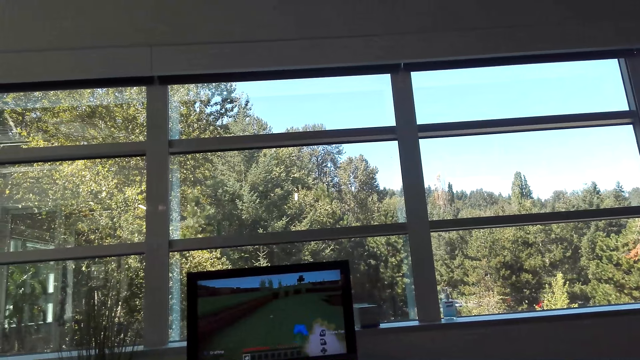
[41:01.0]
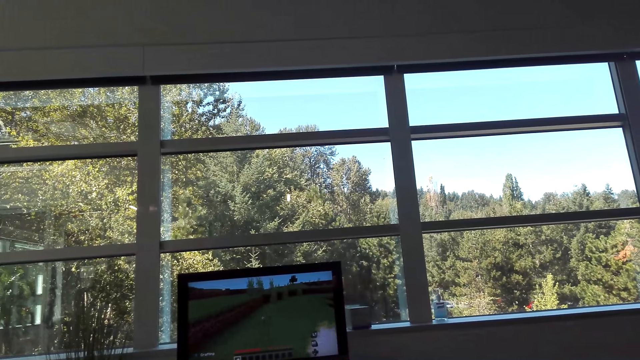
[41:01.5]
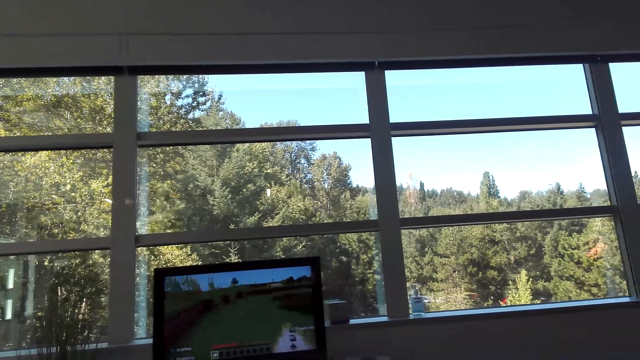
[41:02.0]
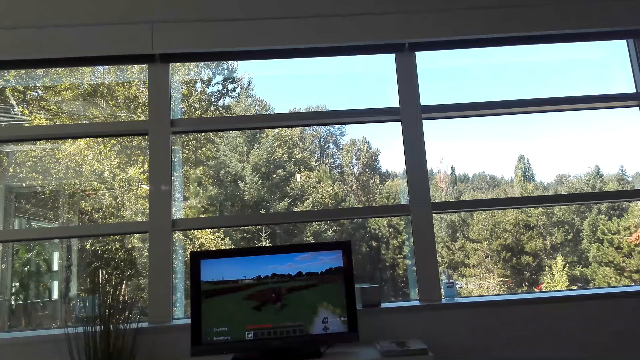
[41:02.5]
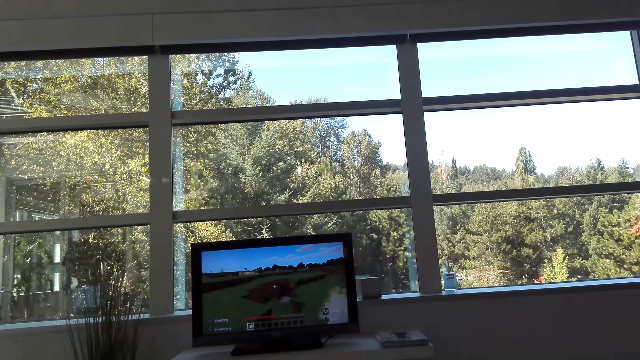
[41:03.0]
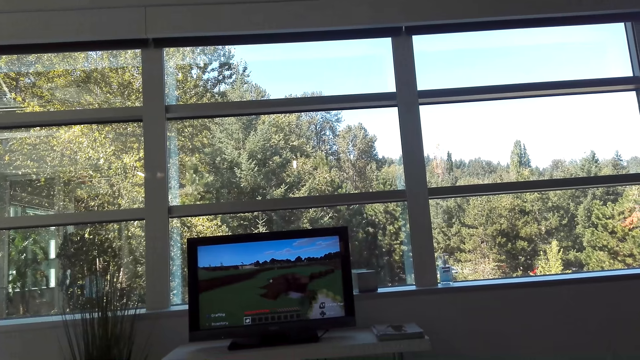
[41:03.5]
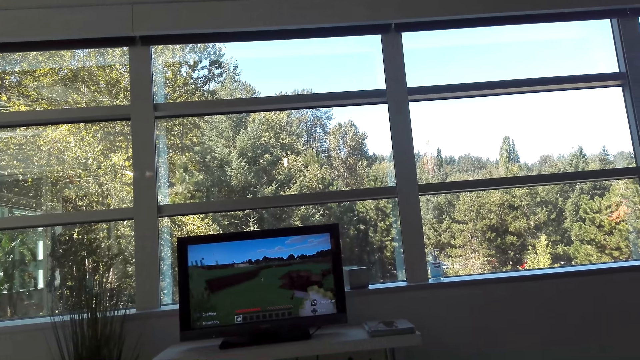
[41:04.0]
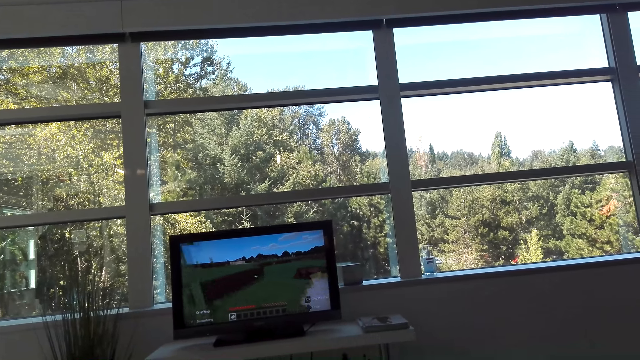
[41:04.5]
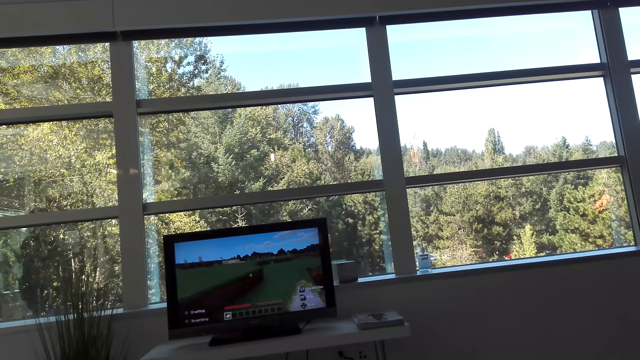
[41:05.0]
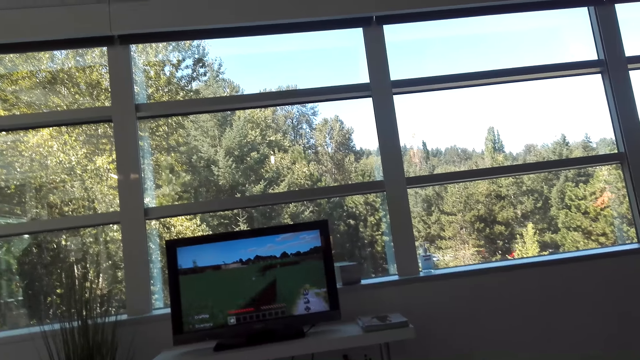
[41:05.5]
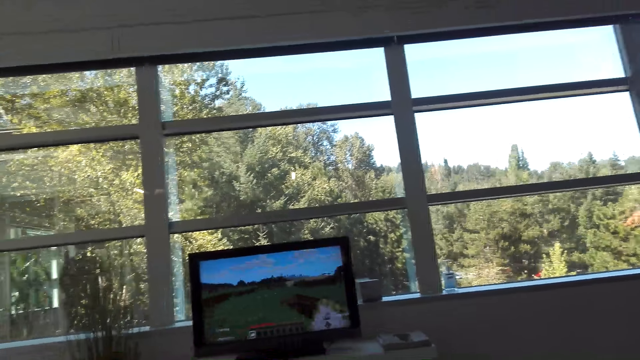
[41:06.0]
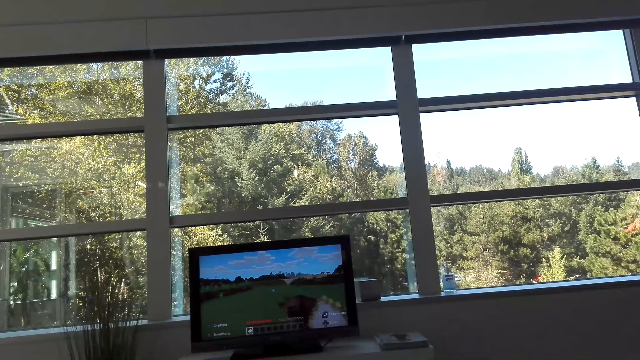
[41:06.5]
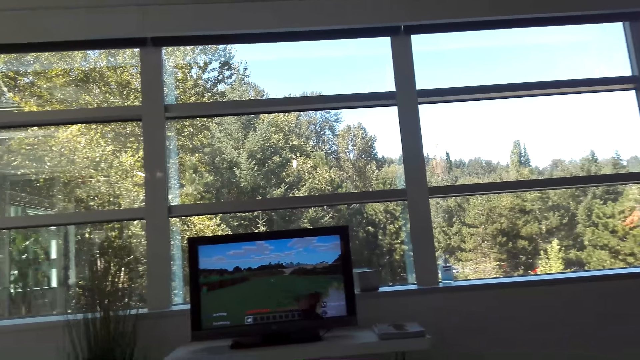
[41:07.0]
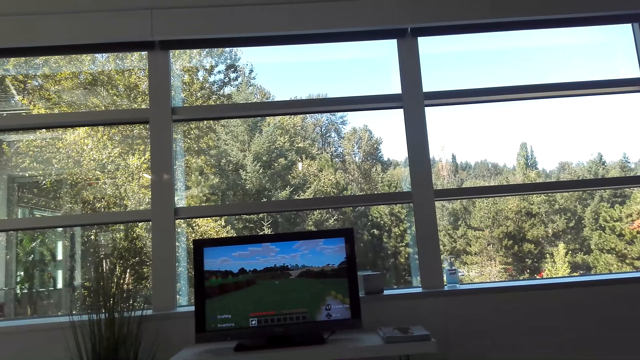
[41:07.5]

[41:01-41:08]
The camera wearer talks to a person.

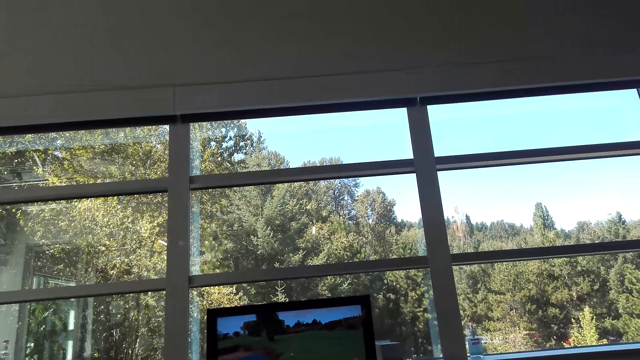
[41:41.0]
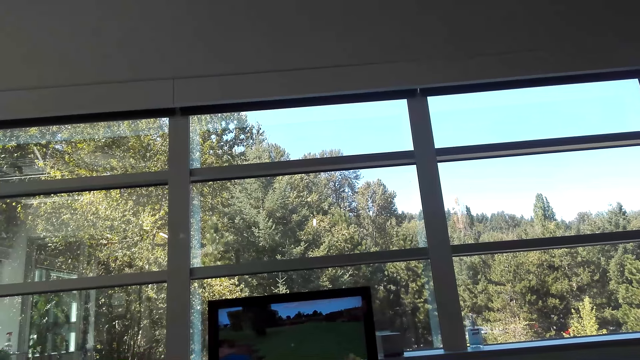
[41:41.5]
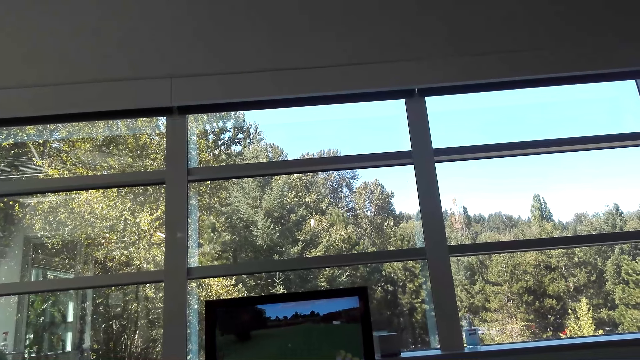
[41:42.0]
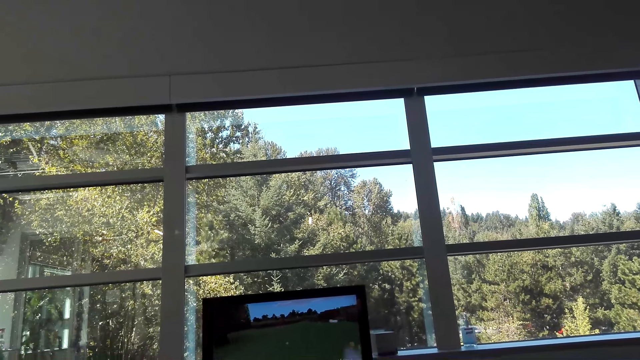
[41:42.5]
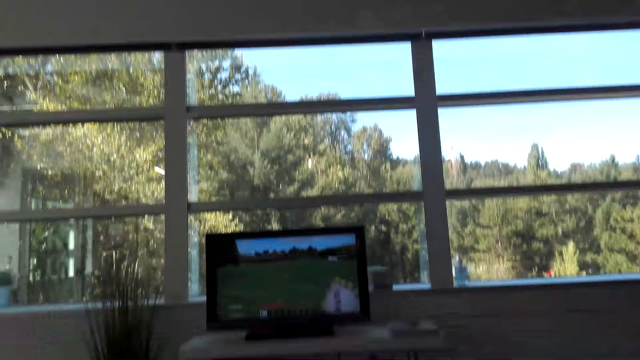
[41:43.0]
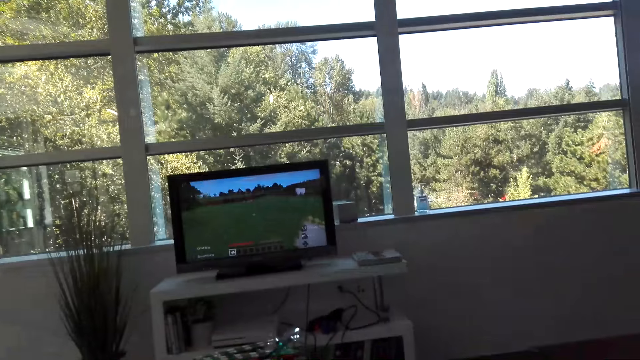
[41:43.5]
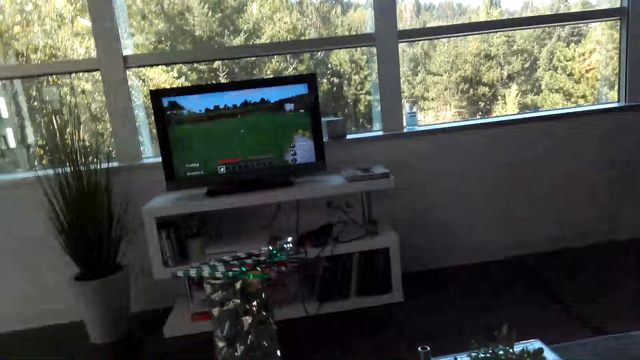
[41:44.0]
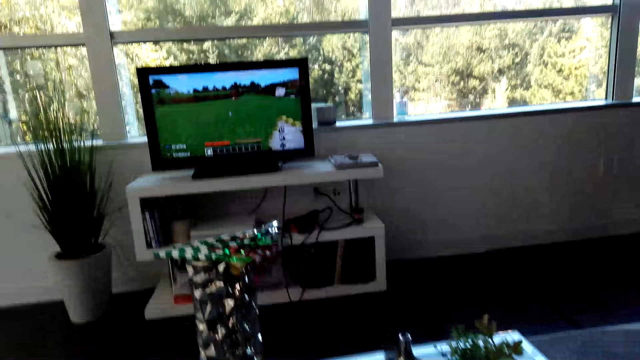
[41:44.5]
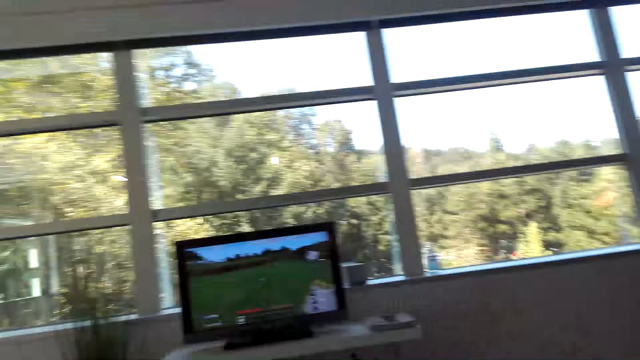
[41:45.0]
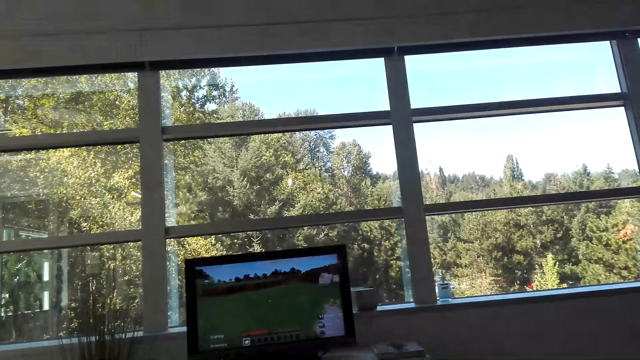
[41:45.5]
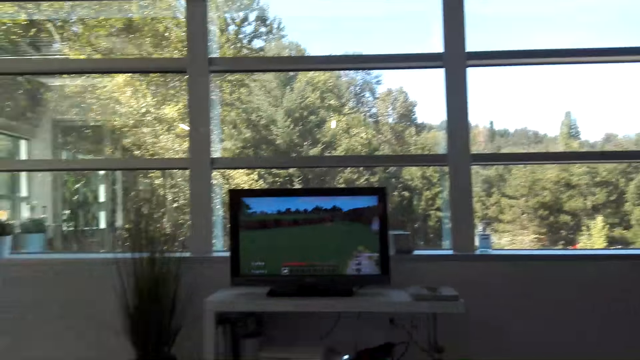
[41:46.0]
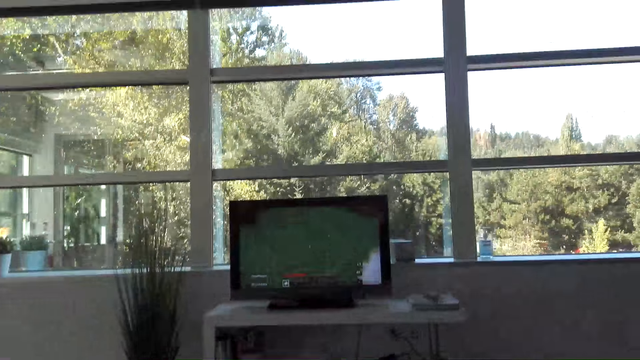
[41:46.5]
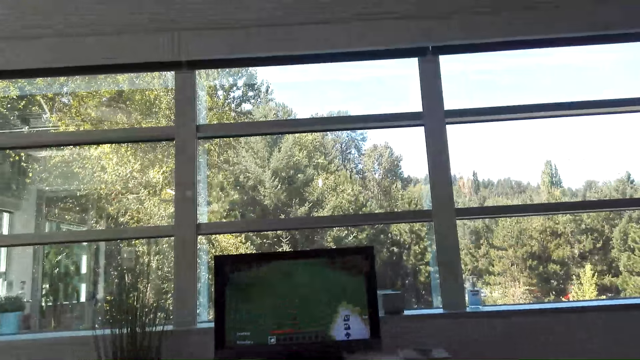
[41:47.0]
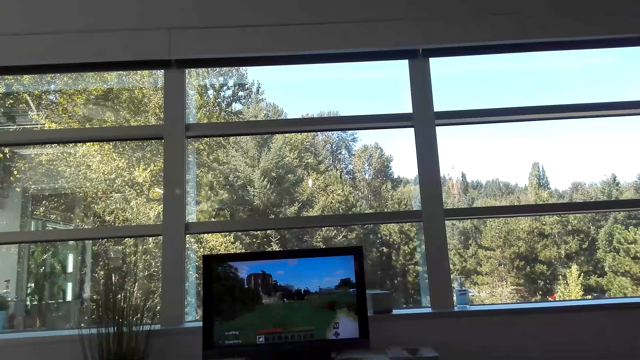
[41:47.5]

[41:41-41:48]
The camera wearer moves her head.

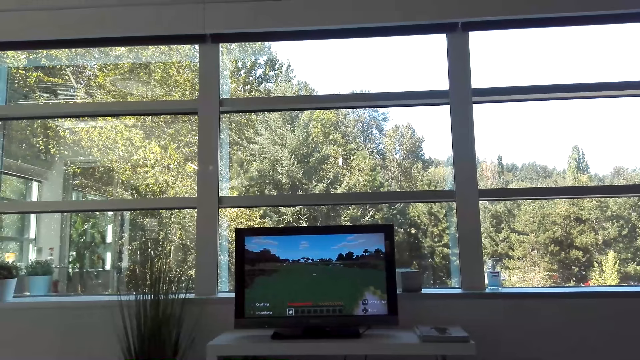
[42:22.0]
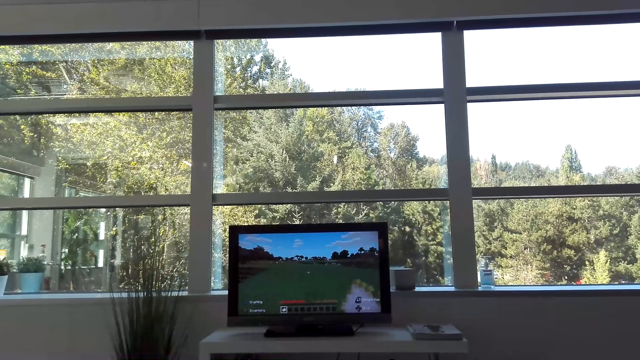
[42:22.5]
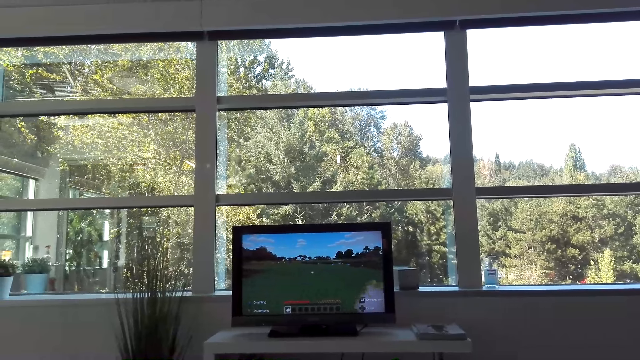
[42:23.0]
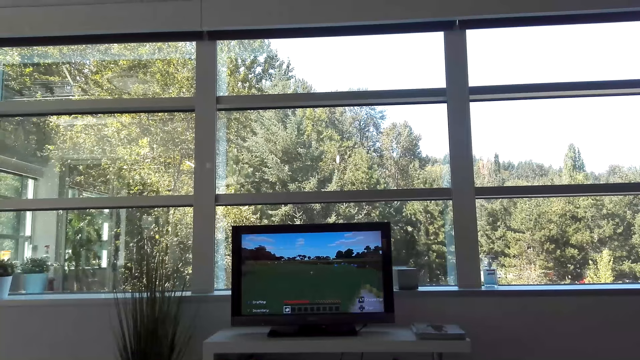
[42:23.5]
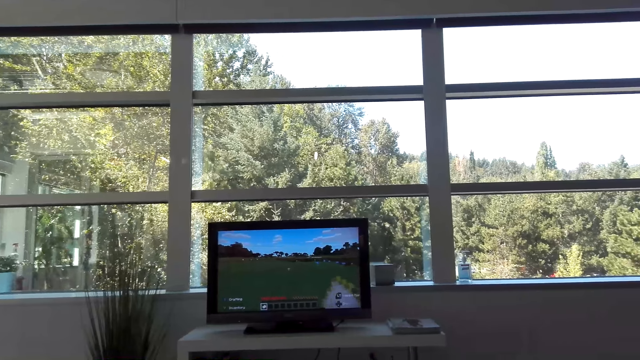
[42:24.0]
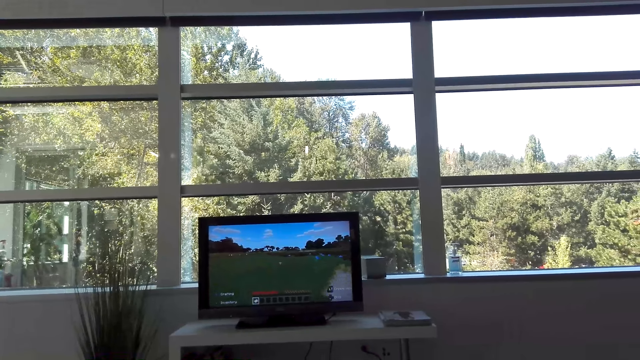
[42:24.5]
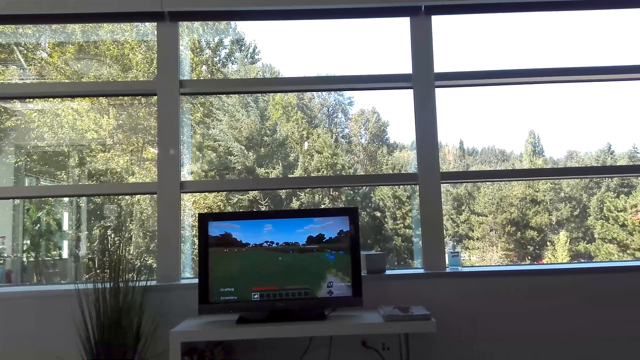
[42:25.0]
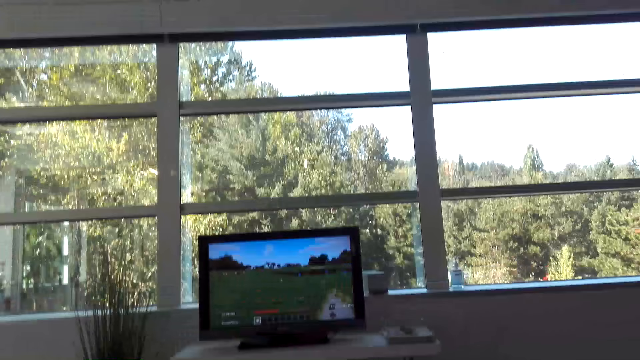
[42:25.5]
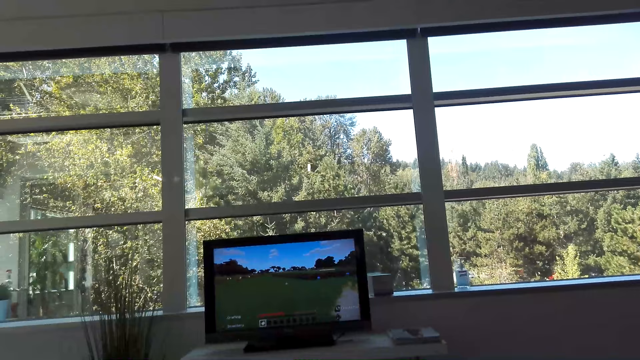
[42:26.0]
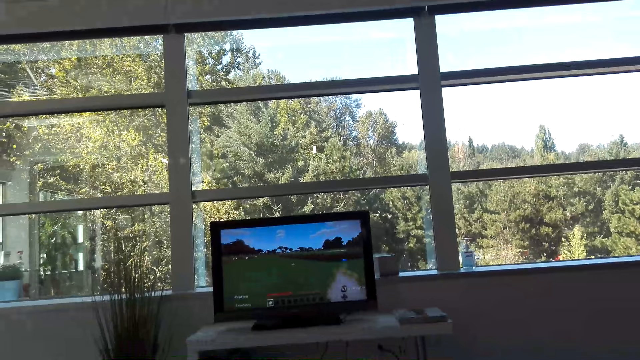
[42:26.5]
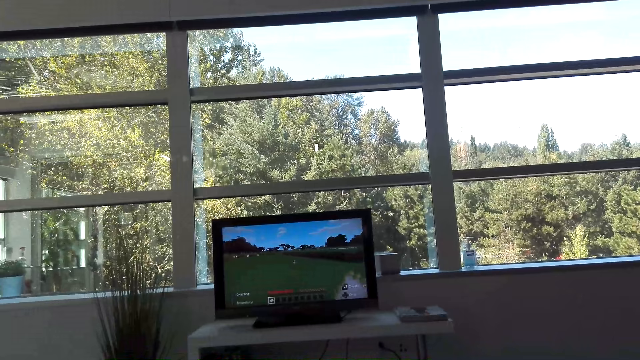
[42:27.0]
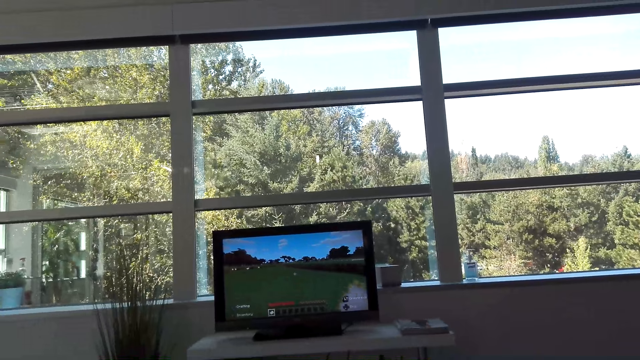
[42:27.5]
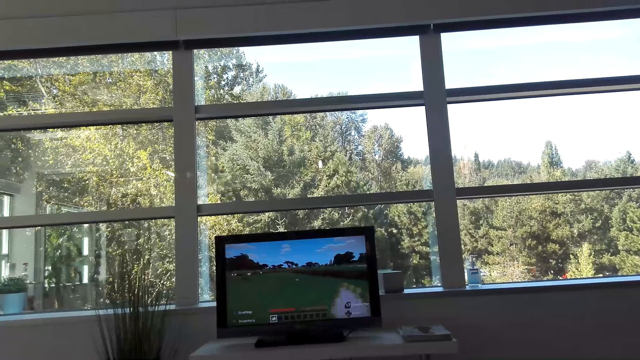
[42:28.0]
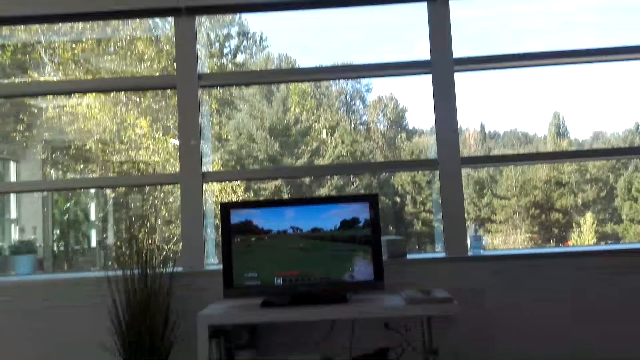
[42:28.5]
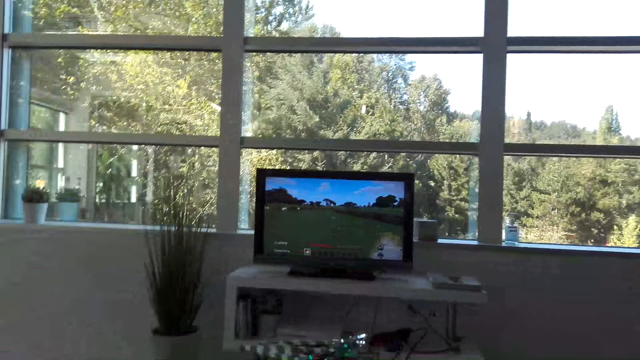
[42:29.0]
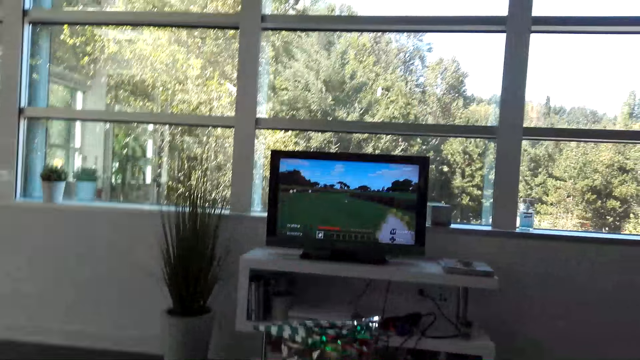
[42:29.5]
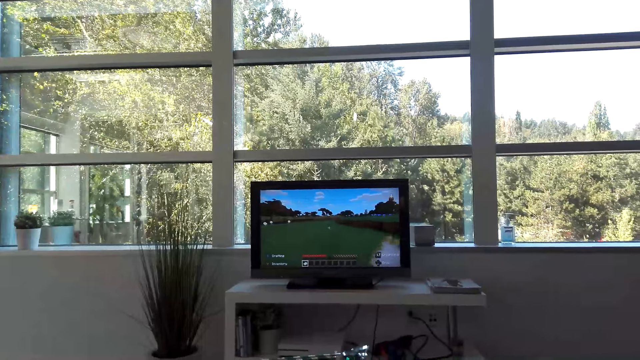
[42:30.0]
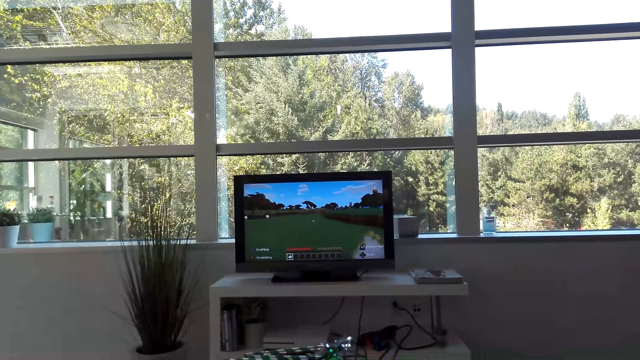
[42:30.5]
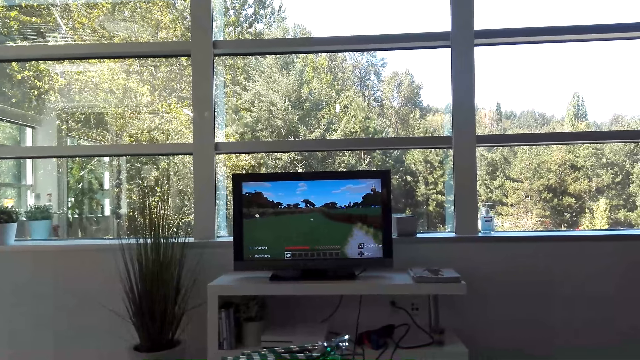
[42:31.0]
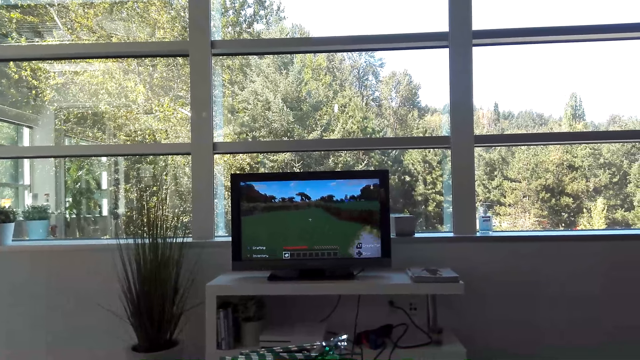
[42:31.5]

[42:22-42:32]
The camera wearer plays a game on the television.
